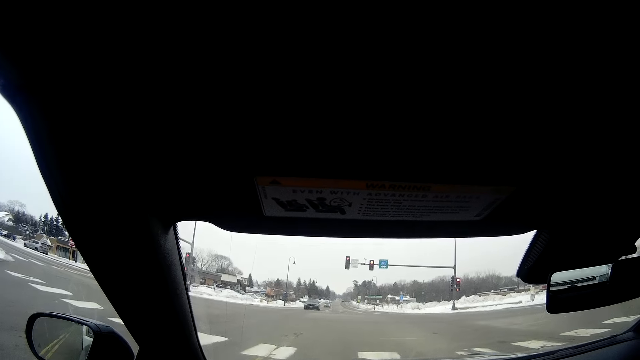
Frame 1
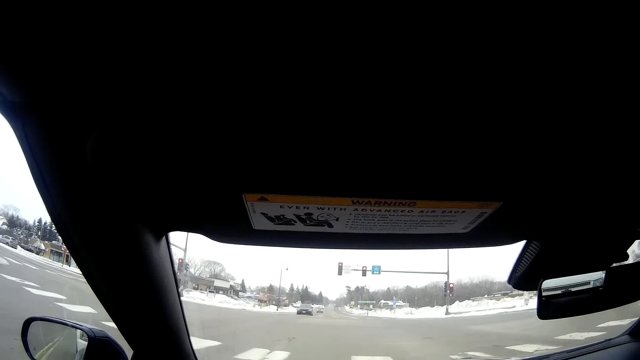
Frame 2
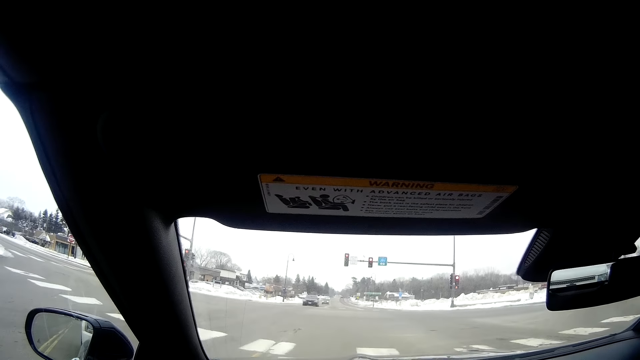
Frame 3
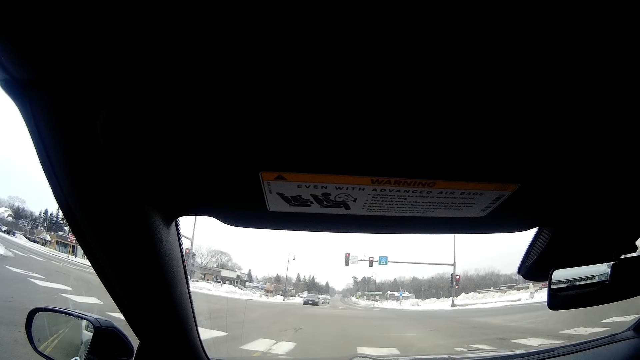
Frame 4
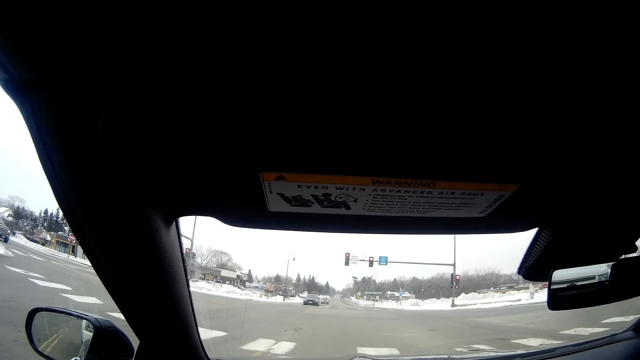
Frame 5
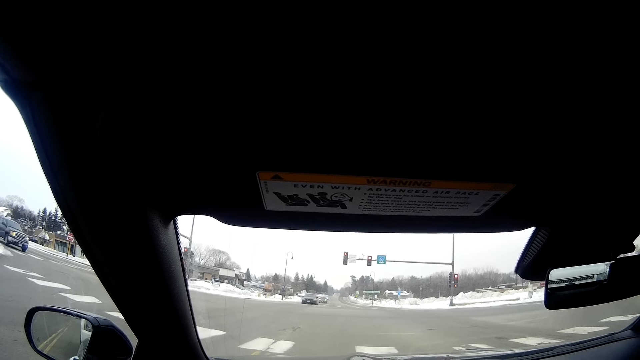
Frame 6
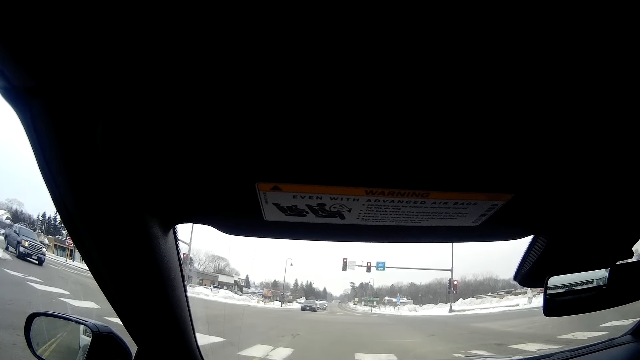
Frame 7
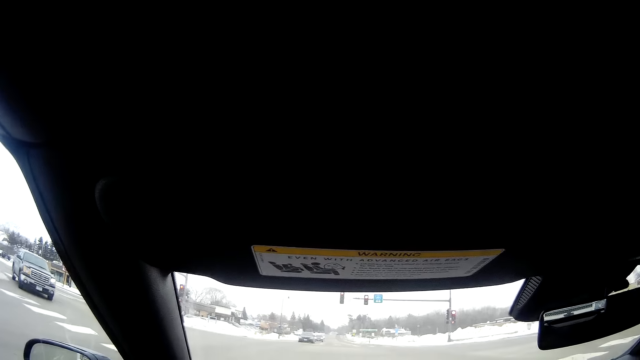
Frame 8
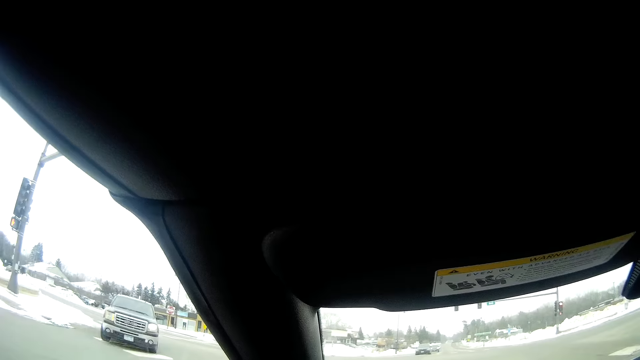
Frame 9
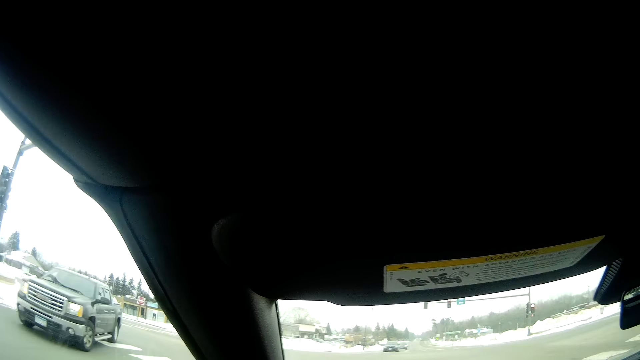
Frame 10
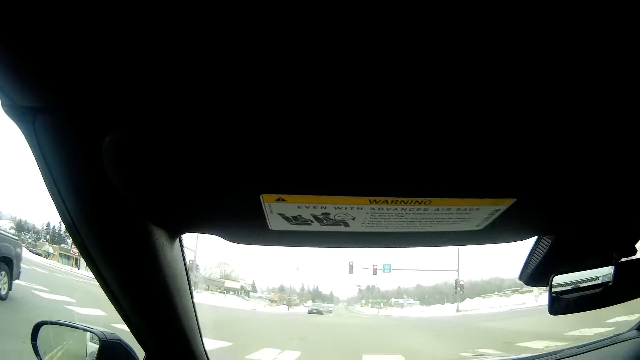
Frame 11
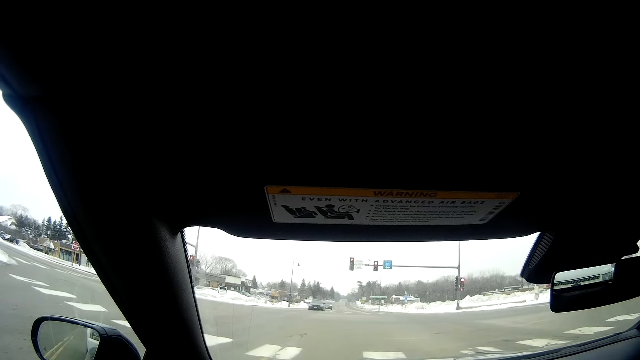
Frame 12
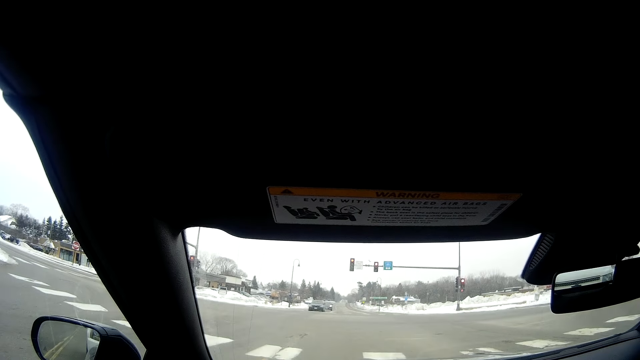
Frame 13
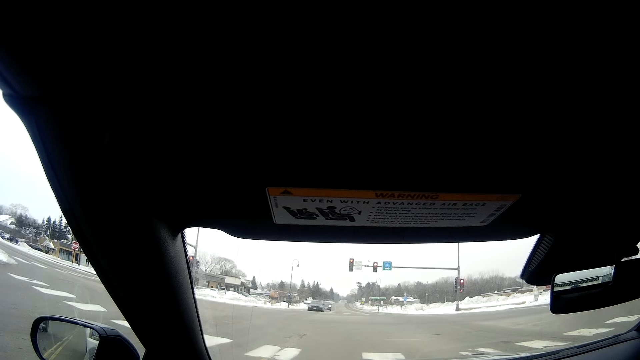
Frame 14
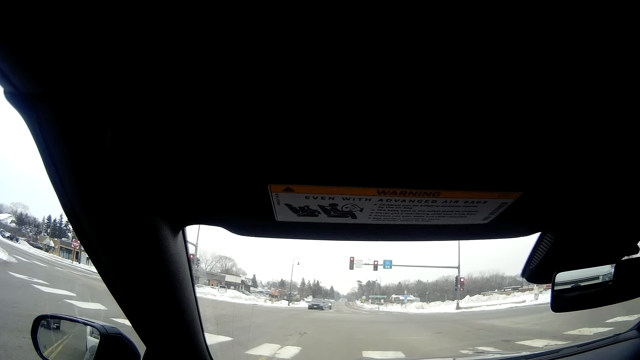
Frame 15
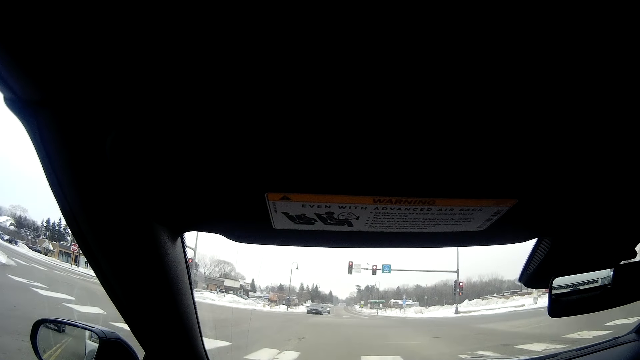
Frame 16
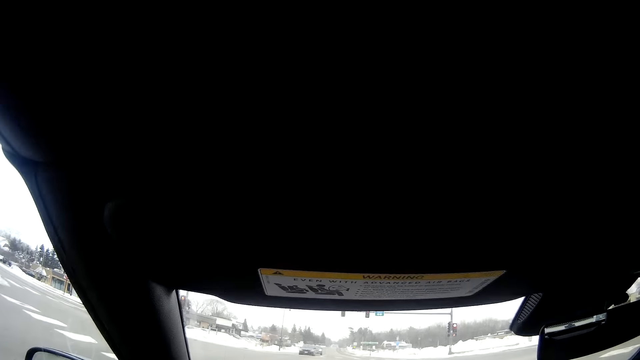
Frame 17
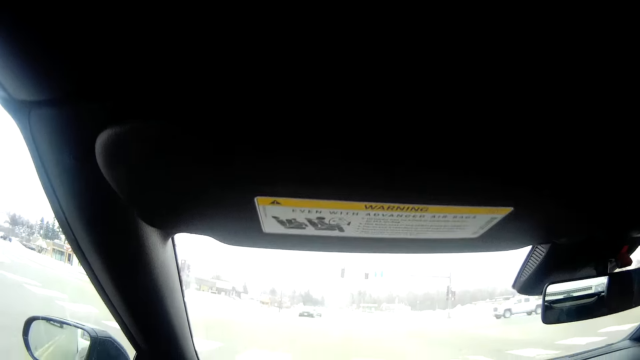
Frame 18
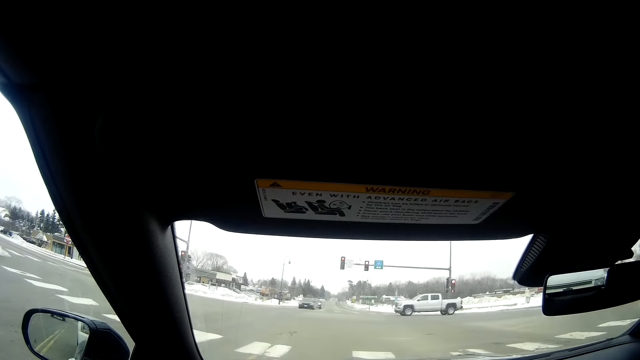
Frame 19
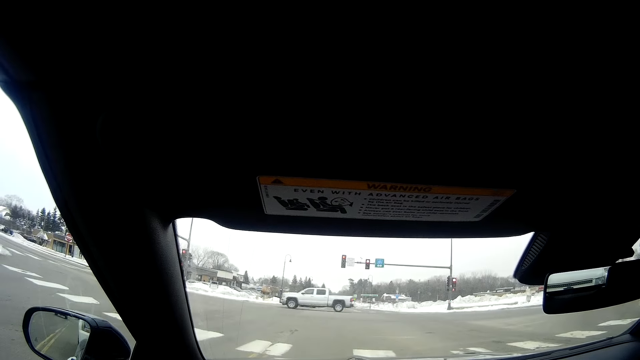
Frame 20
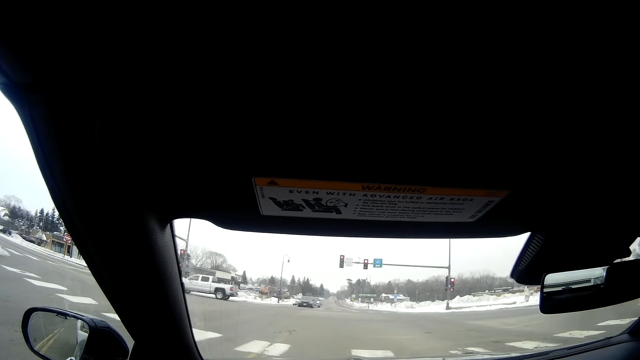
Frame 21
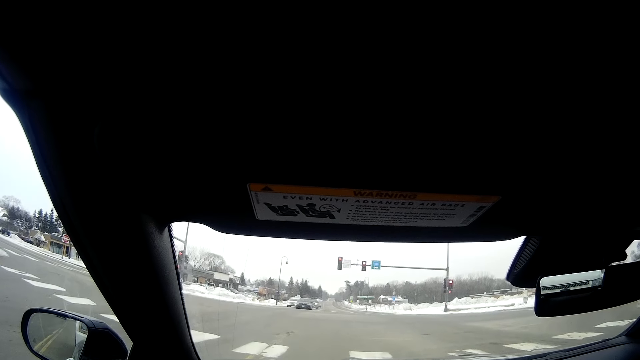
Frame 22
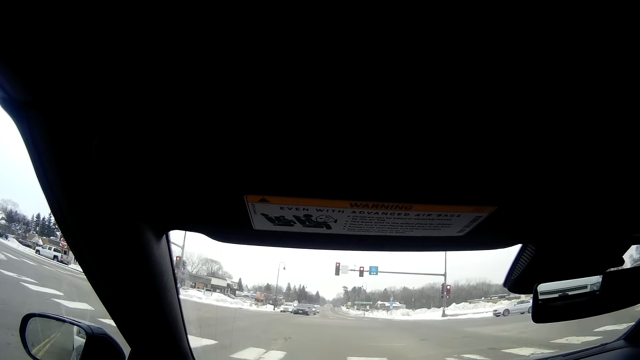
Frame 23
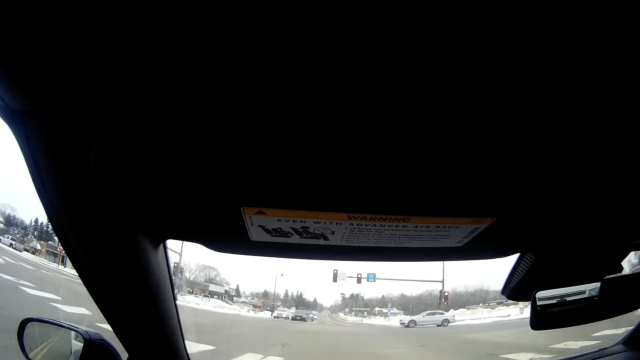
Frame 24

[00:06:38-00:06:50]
The camera wearer looks at the traffic lights. They look at a car passing on the left.

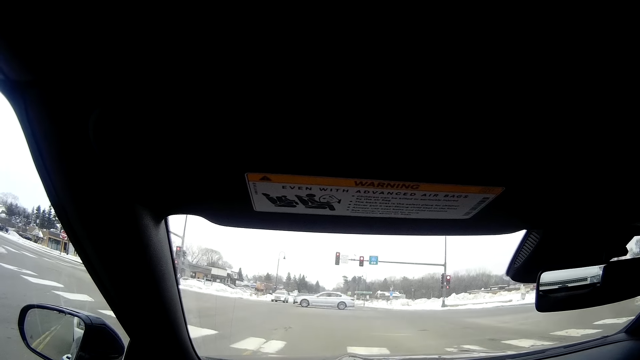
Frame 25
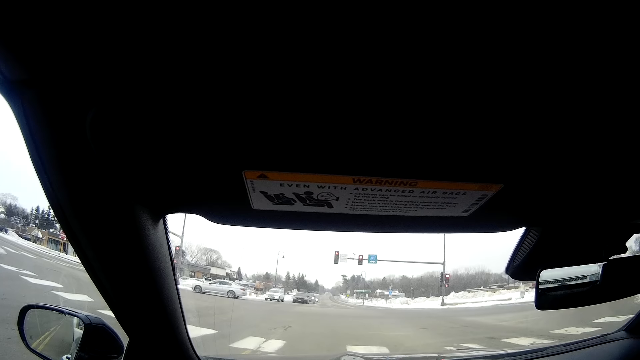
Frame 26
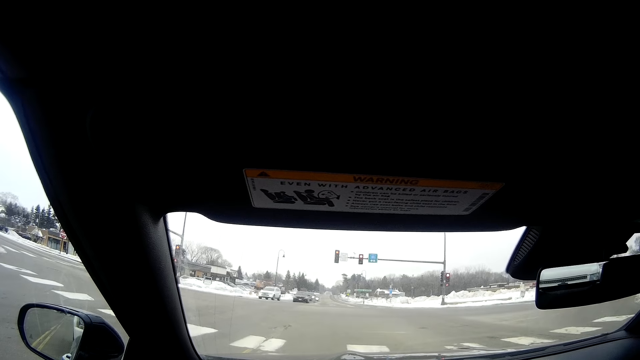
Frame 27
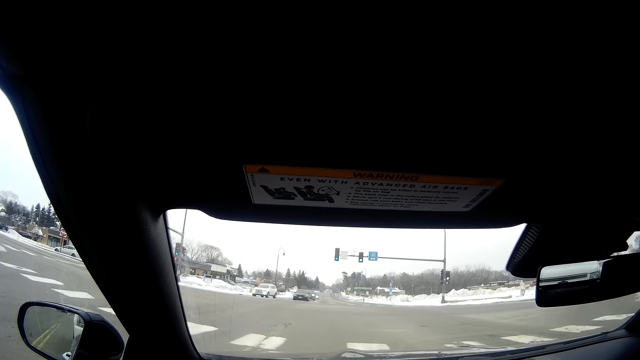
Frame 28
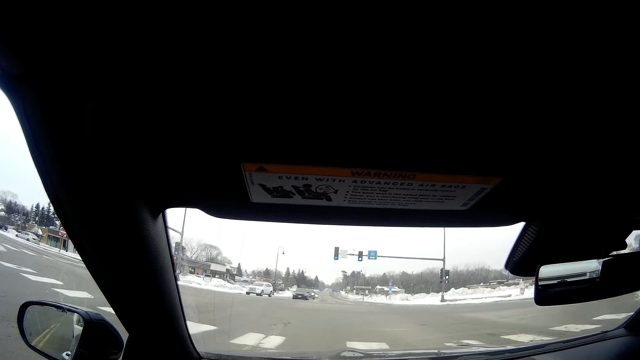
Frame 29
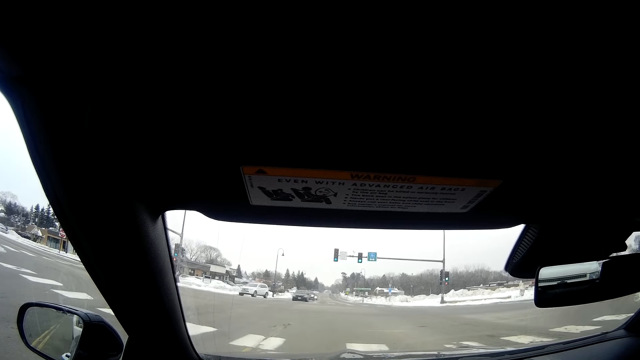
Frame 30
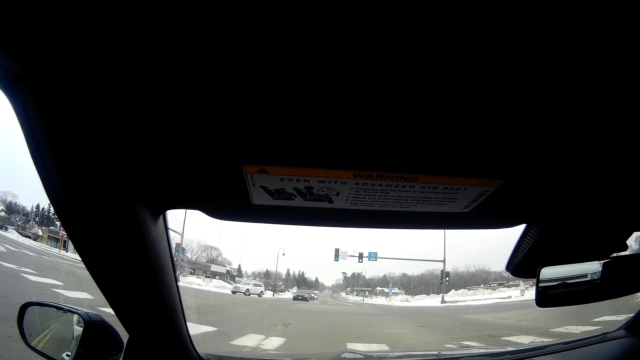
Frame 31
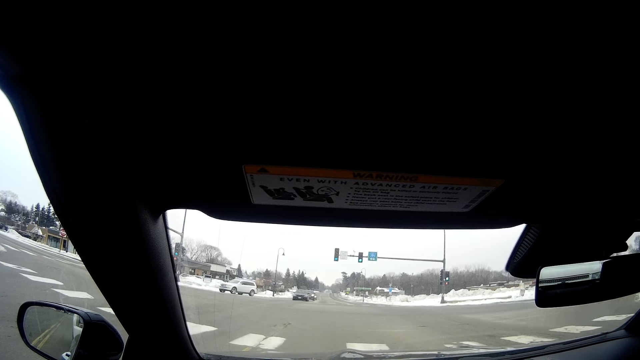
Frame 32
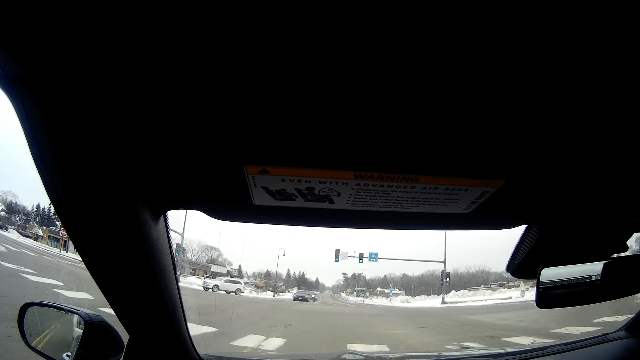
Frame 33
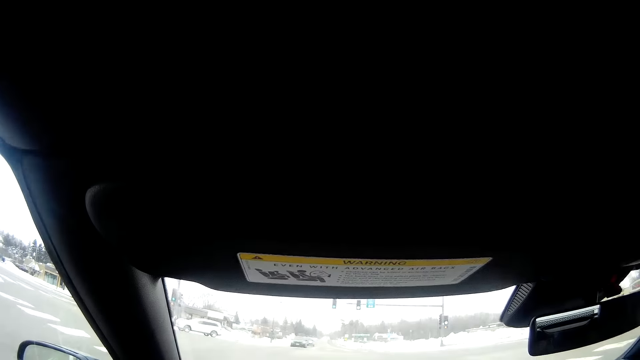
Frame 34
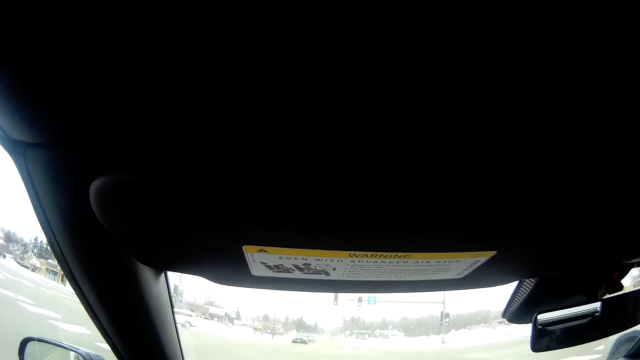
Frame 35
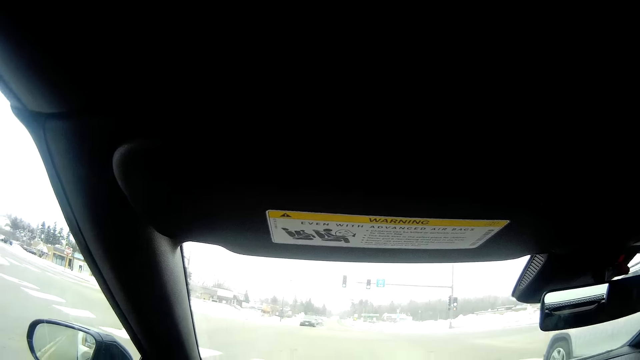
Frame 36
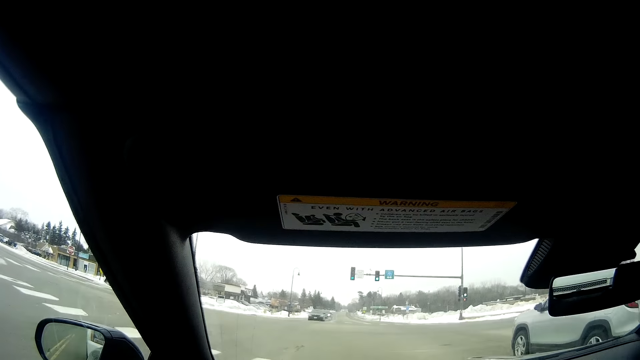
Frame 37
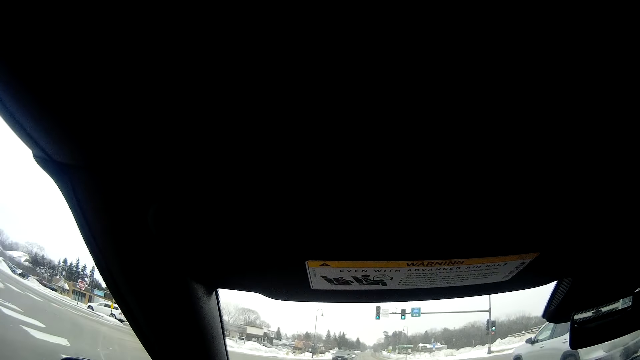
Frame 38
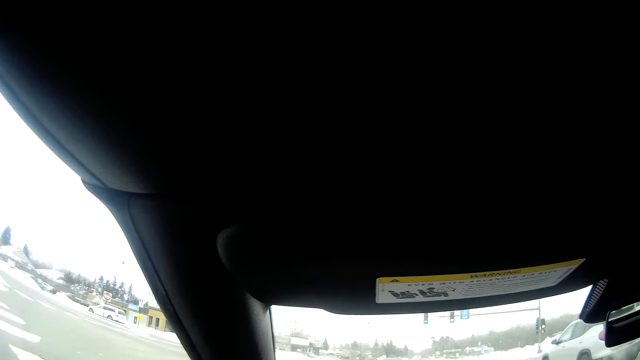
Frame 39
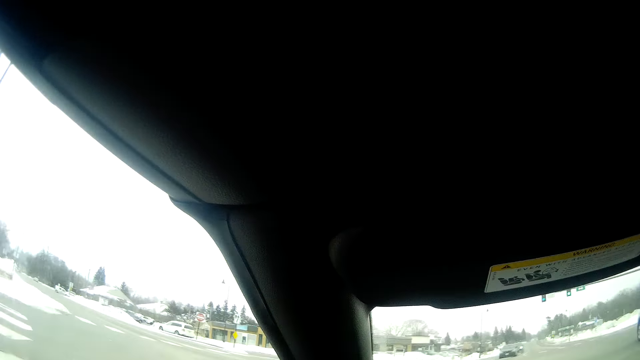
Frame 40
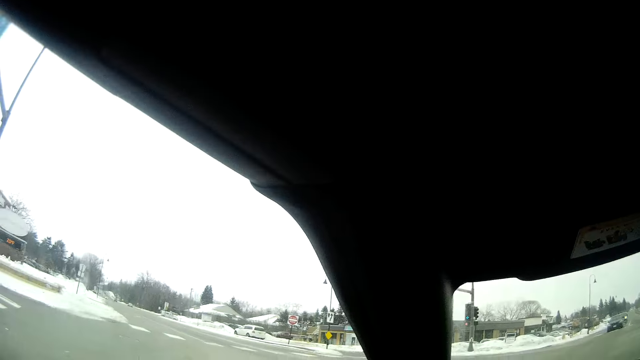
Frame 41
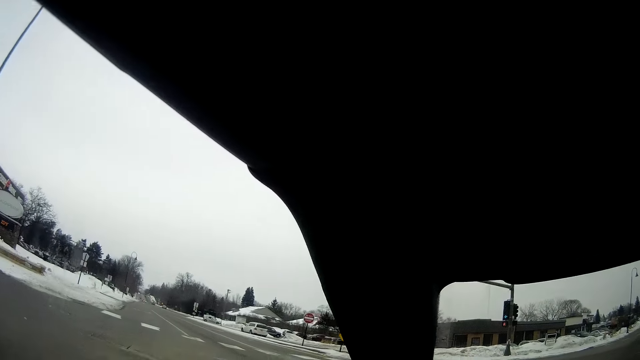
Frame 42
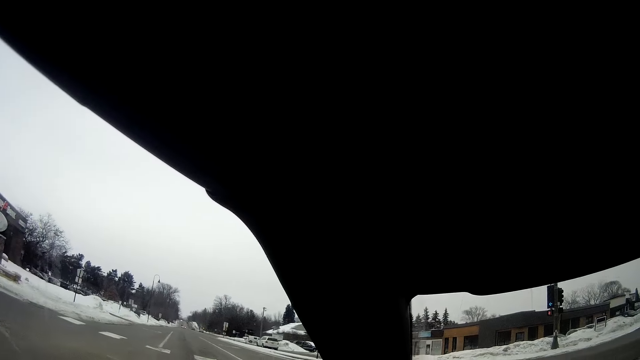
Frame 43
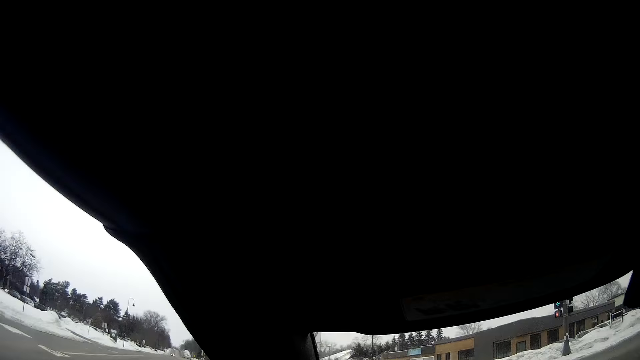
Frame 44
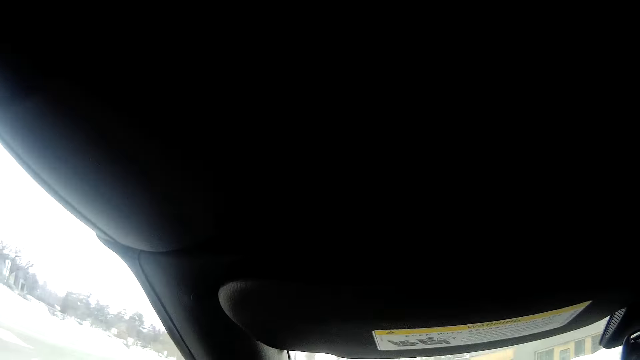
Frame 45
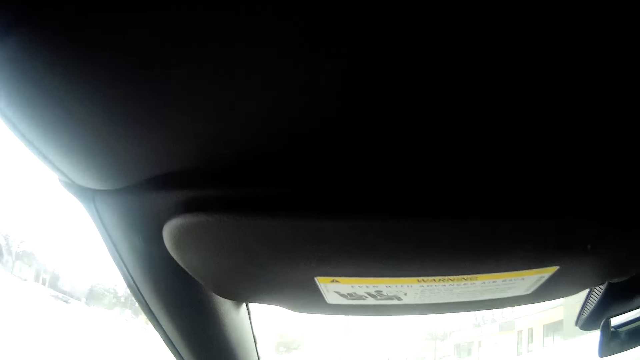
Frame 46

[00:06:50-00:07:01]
The camera wearer drives a car forward on the road. They look to the left side.
